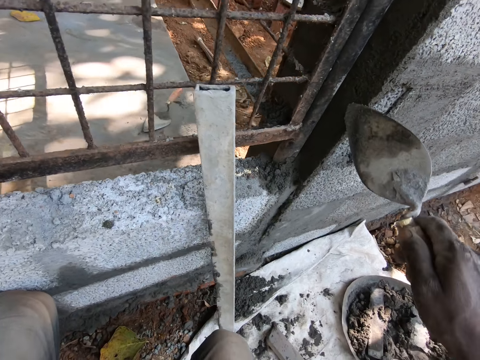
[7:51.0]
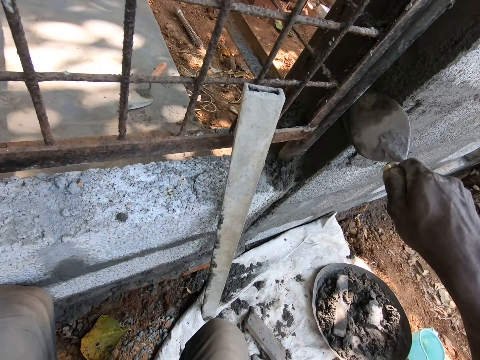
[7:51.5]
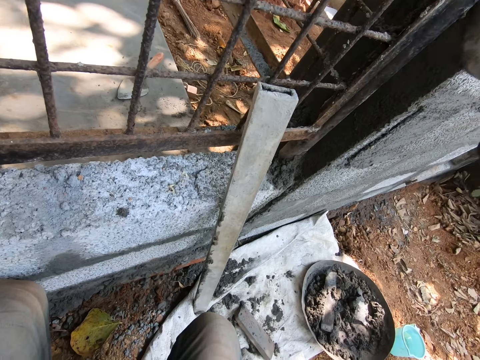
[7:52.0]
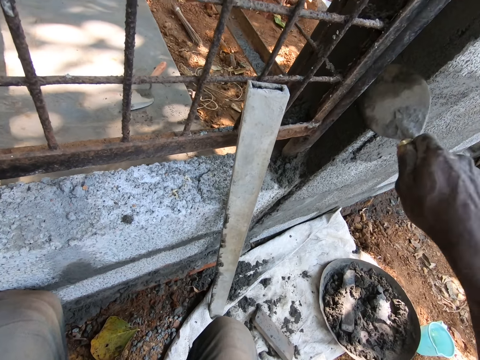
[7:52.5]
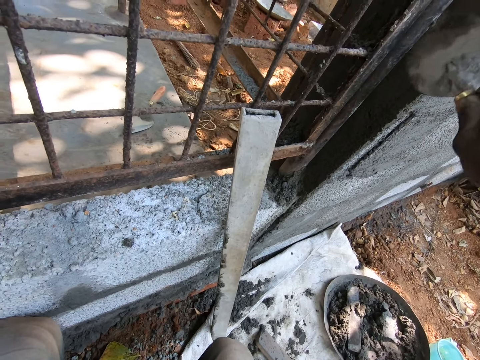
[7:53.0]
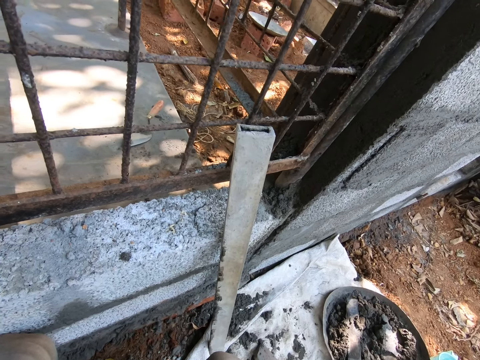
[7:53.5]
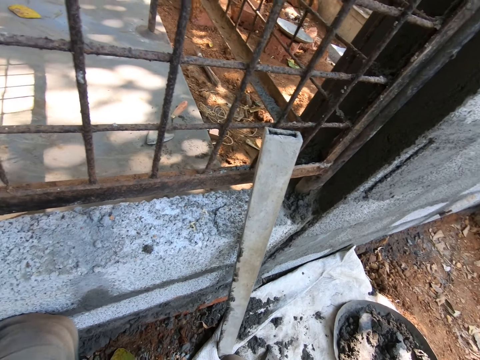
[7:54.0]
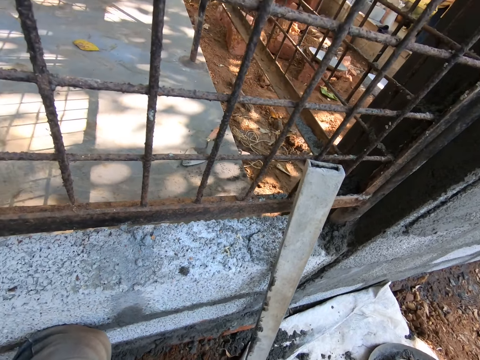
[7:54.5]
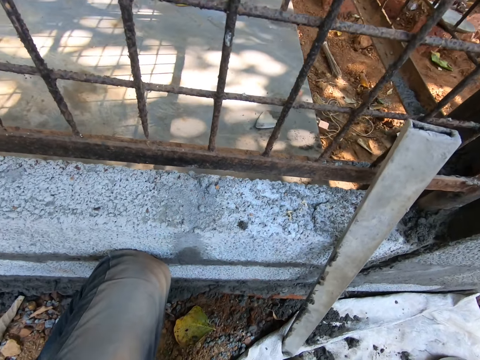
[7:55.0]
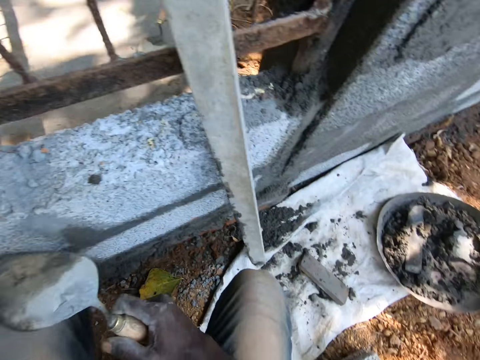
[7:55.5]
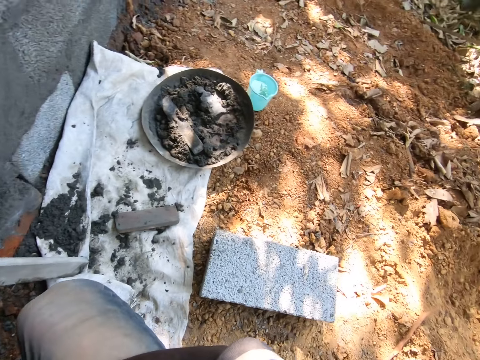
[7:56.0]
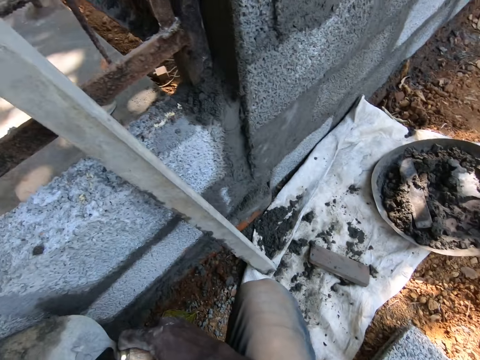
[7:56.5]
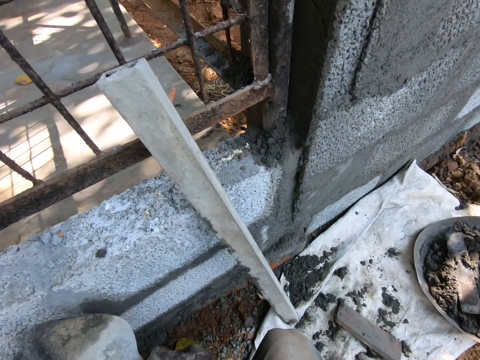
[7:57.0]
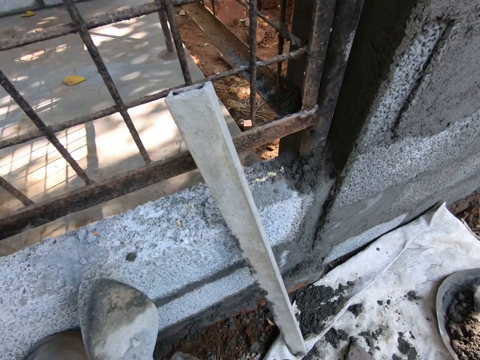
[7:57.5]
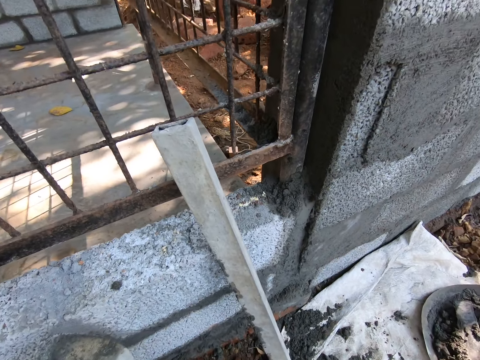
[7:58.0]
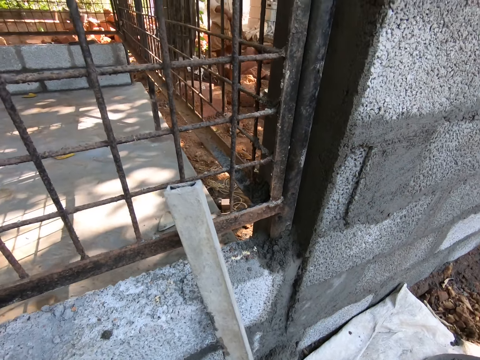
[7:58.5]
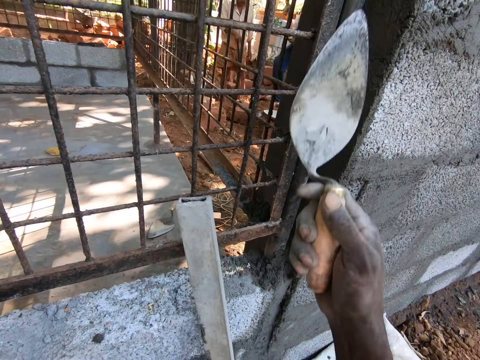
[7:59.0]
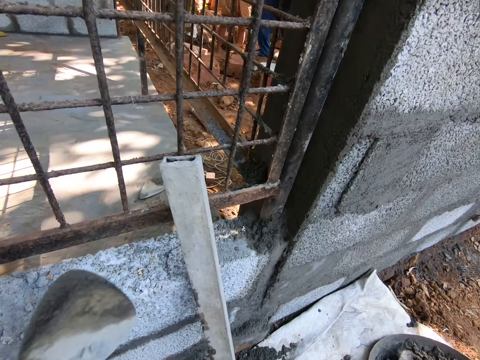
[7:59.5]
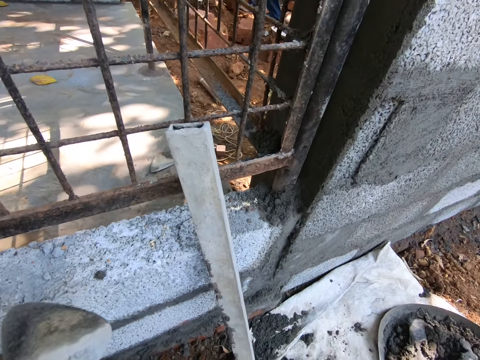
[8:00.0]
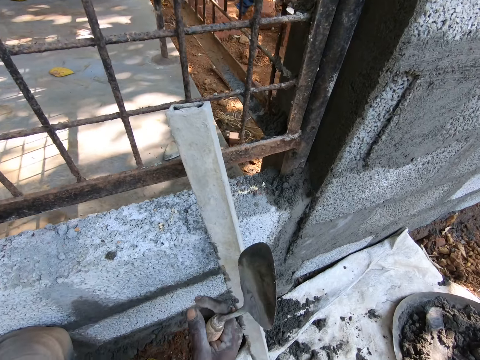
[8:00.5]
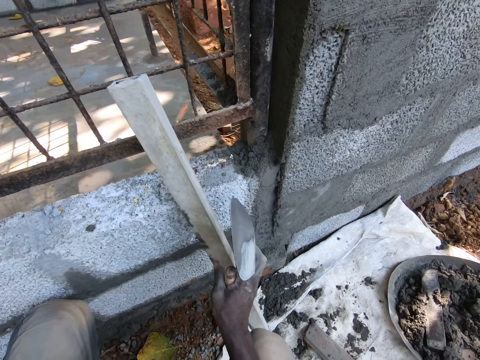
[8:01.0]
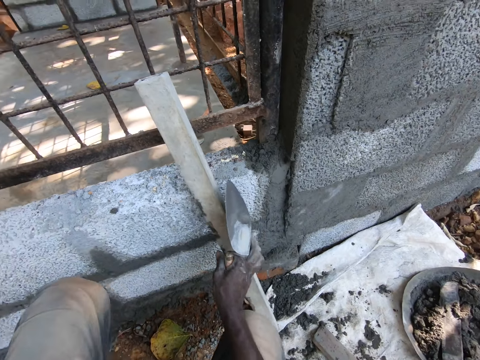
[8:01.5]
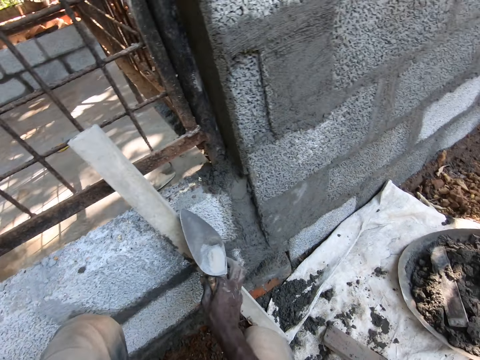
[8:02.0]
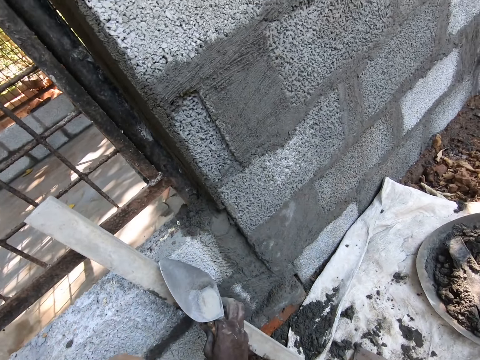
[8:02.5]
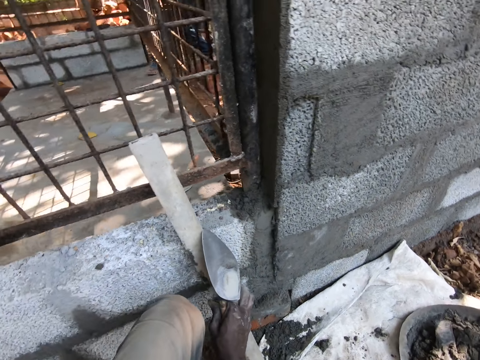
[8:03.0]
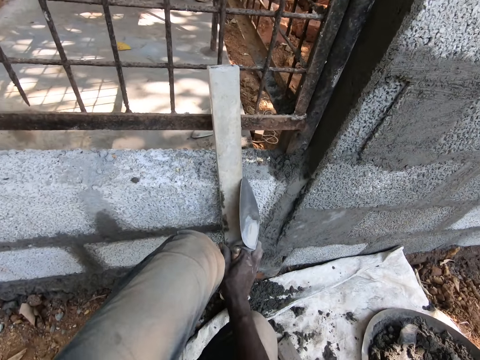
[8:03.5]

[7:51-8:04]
The camera wearer converses with a man. He looks around. He holds the square wooden stick against the brick wall with his right hand.

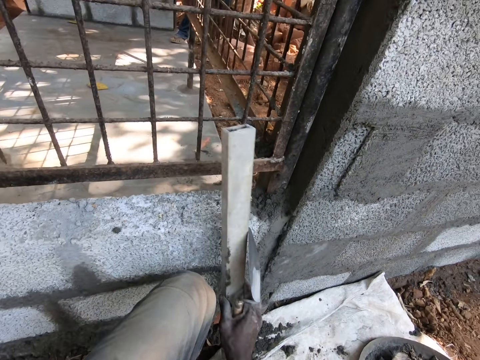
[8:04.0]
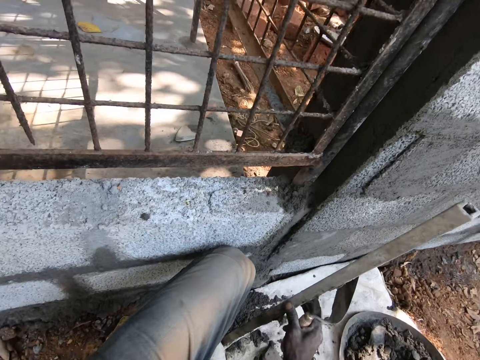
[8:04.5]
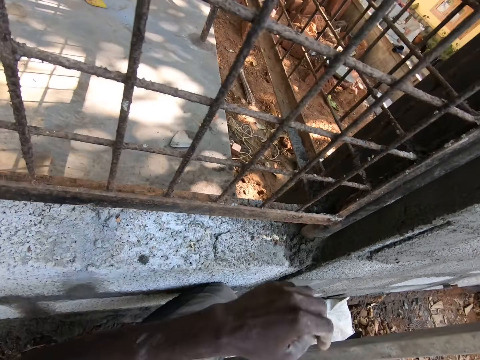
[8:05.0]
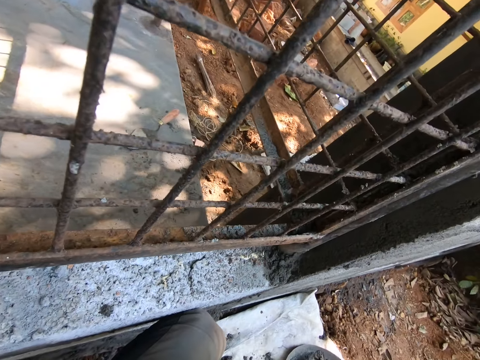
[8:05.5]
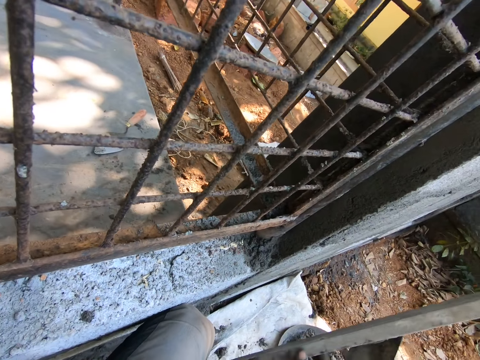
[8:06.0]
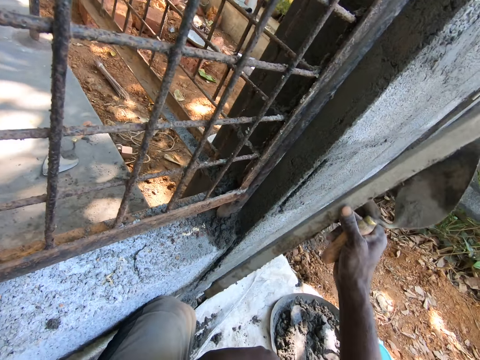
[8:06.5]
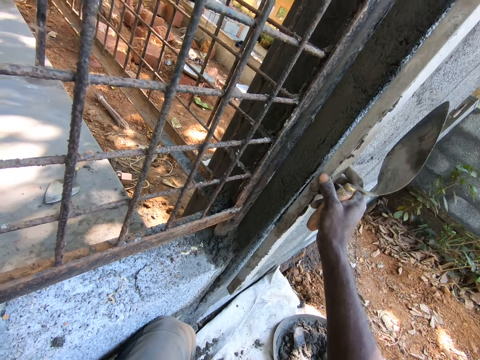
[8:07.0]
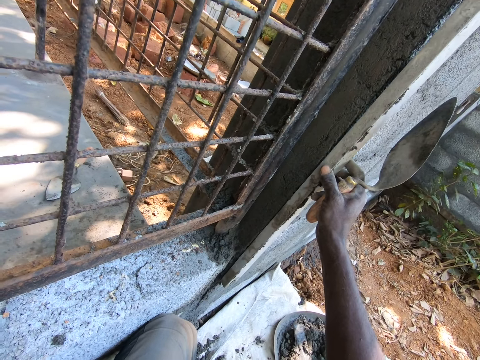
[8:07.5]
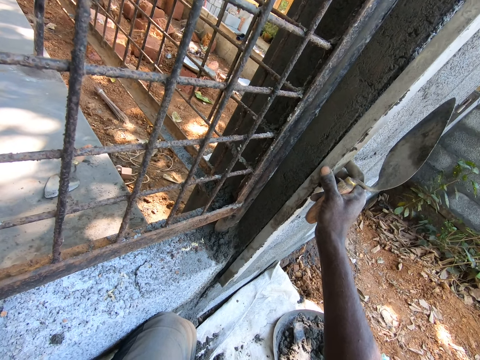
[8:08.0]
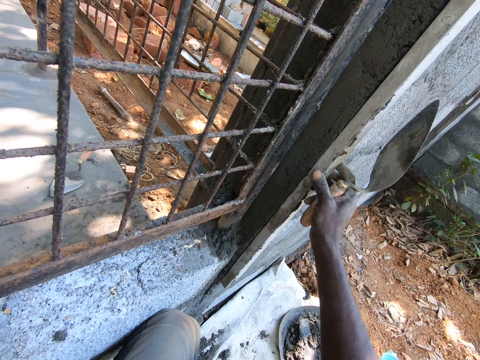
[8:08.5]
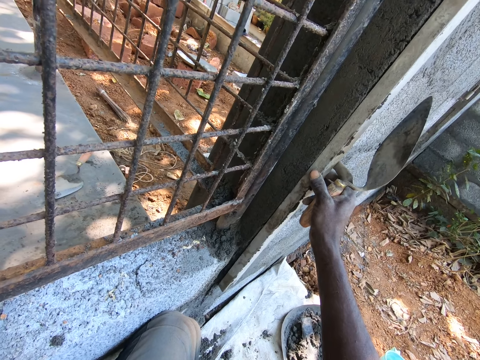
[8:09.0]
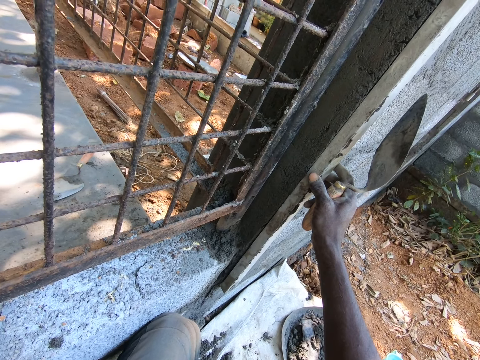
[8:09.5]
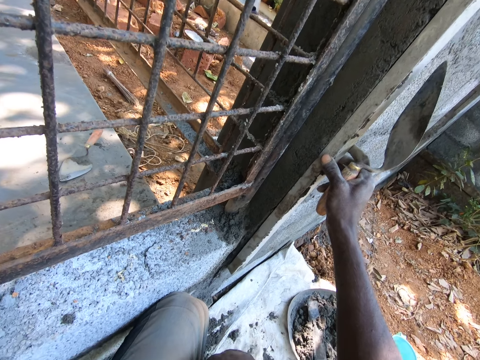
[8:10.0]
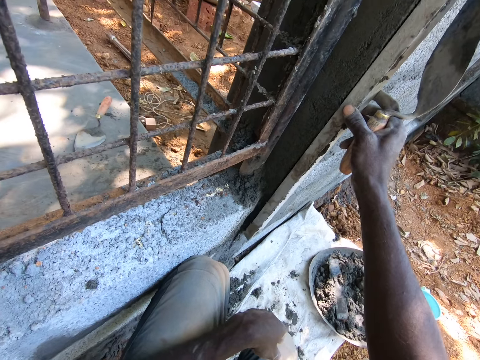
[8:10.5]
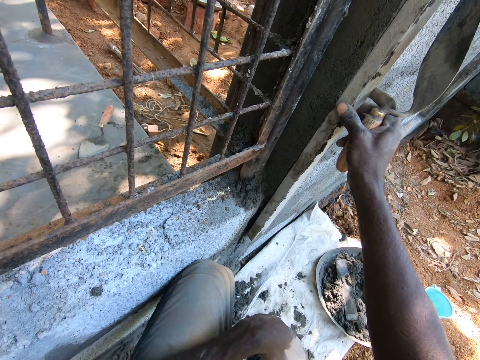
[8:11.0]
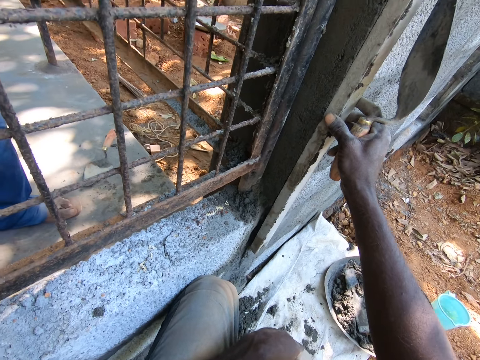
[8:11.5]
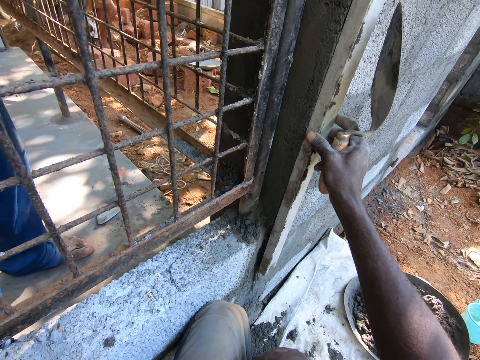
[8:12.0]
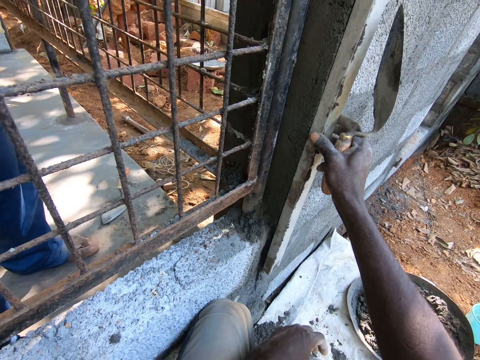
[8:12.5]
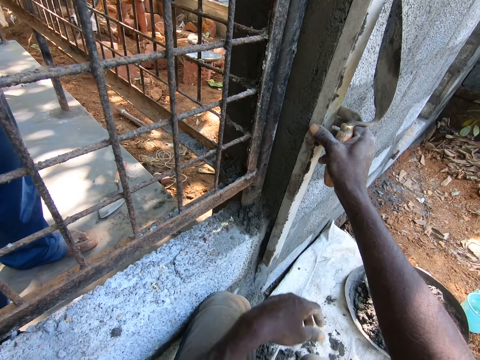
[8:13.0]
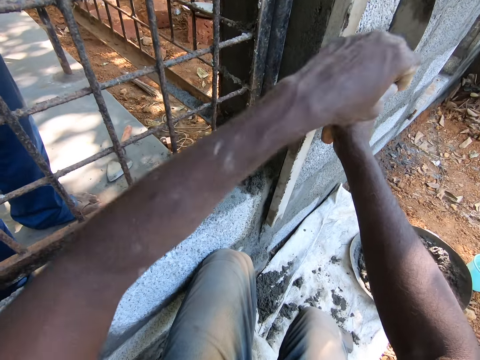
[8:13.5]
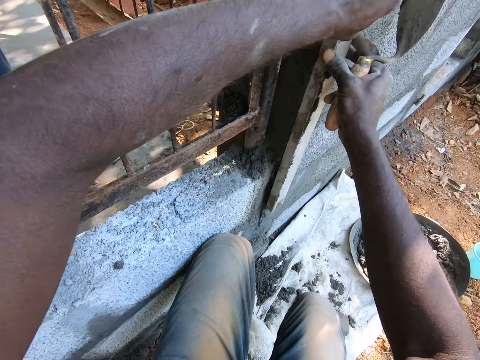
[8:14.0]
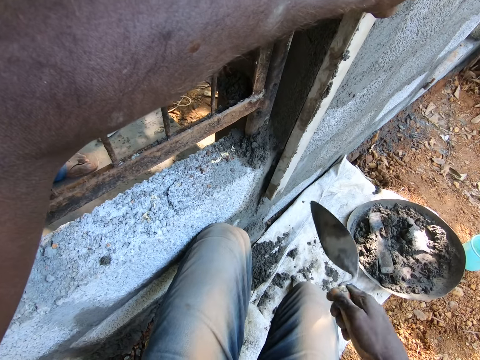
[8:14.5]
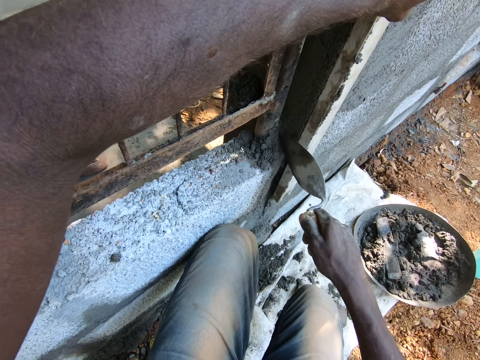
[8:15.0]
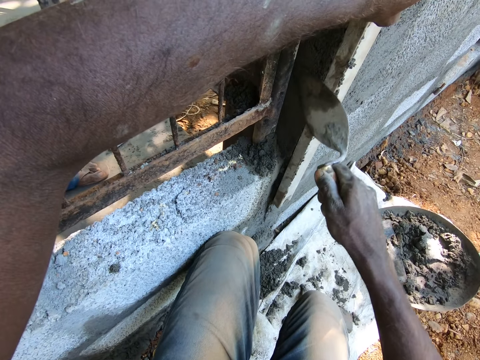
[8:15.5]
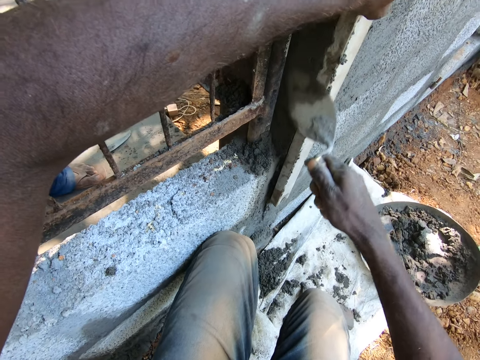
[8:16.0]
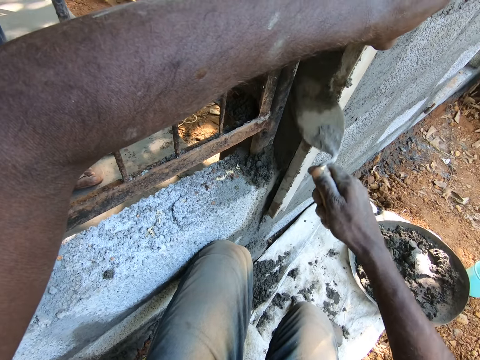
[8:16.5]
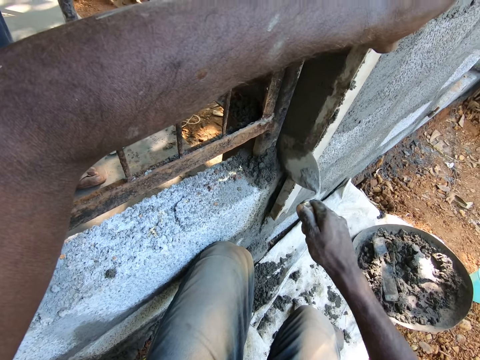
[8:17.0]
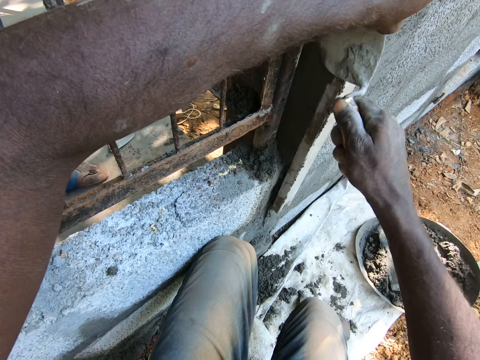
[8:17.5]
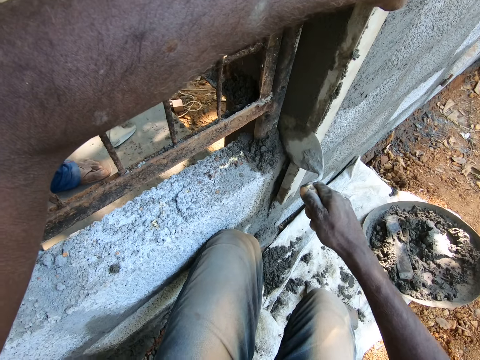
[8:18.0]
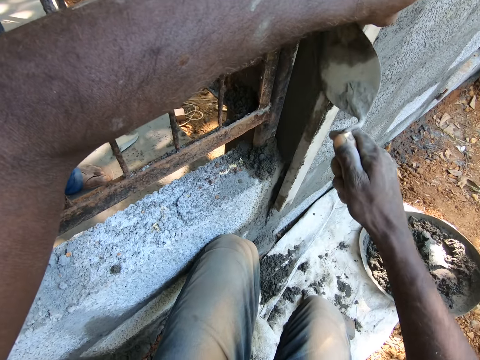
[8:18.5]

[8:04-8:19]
The camera wearer picks up the square wooden stick from the brick wall with his right hand. He places the square wooden stick against the brick wall with his right hand. A man walks towards the camera wearer. The camera wearer holds the square wooden stick against the brick wall with his hands. He removes his right hand from the square wooden stick. He smoothens the brick wall with the trowel in his right hand.
